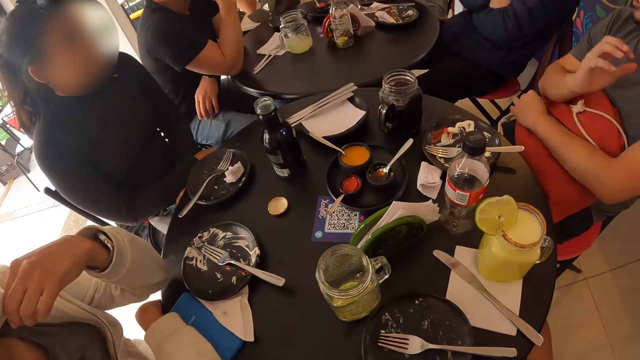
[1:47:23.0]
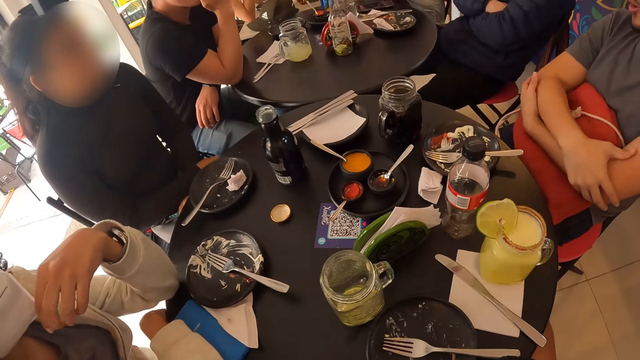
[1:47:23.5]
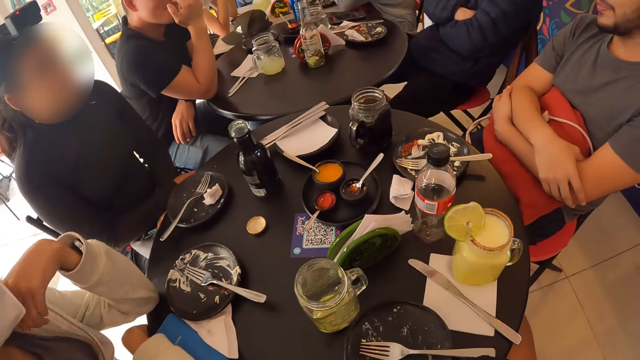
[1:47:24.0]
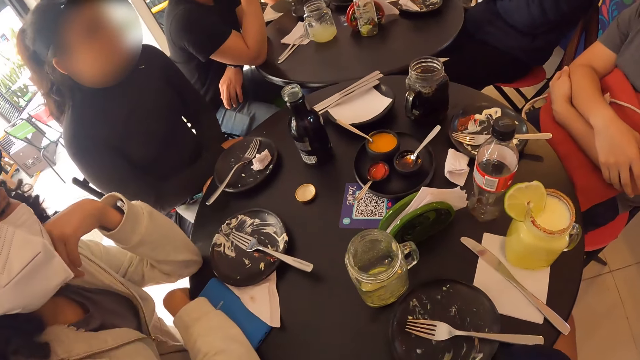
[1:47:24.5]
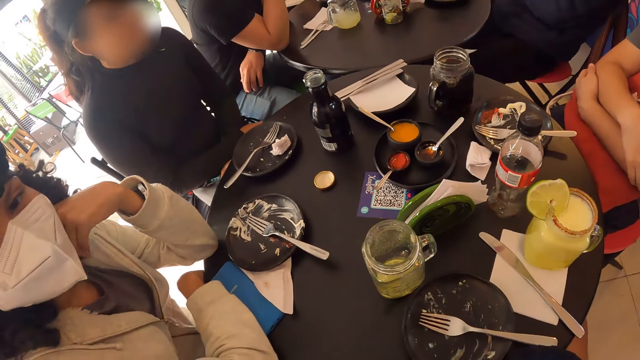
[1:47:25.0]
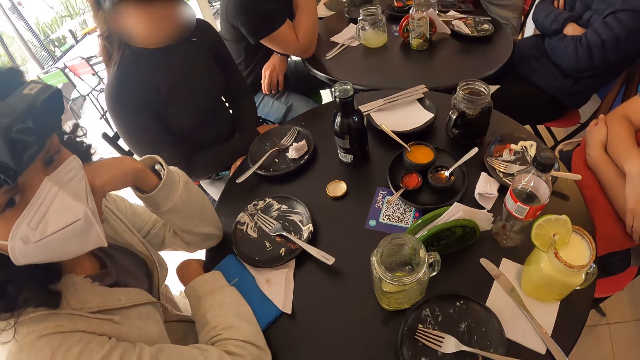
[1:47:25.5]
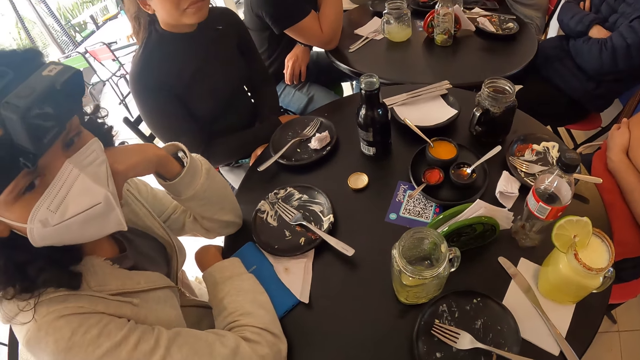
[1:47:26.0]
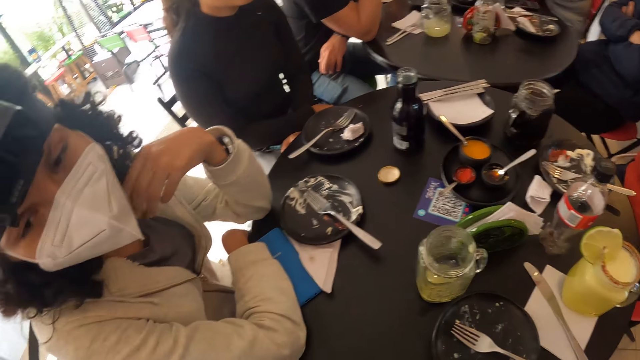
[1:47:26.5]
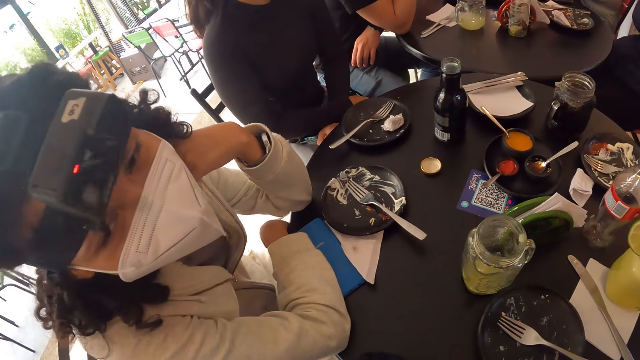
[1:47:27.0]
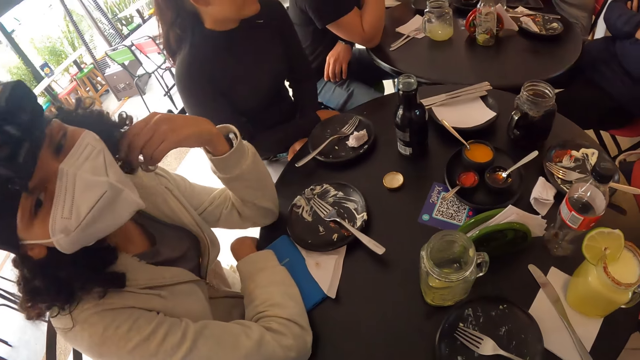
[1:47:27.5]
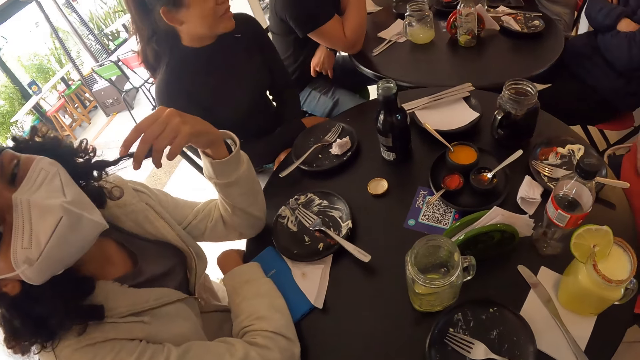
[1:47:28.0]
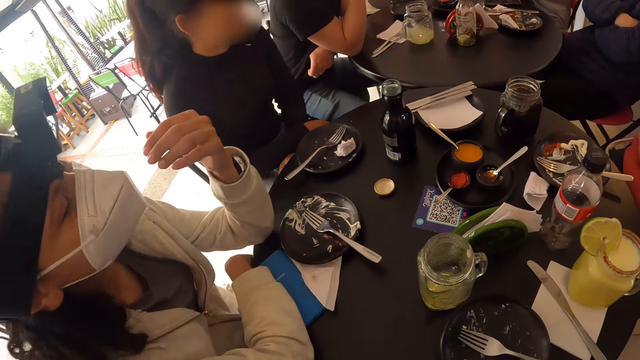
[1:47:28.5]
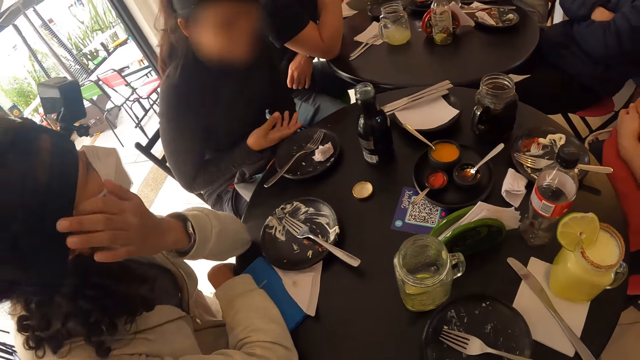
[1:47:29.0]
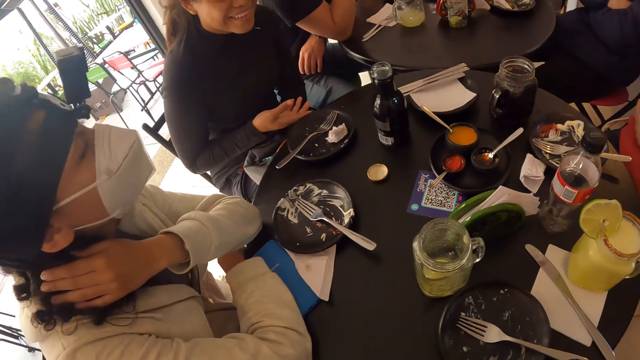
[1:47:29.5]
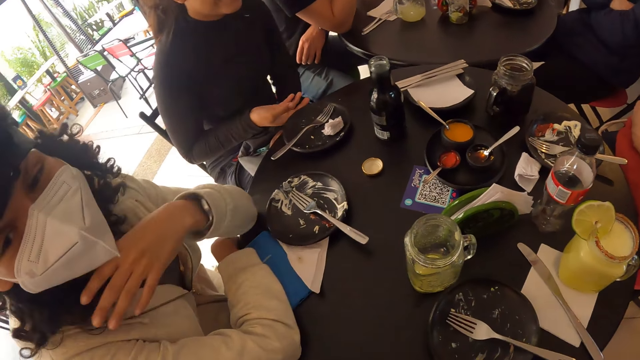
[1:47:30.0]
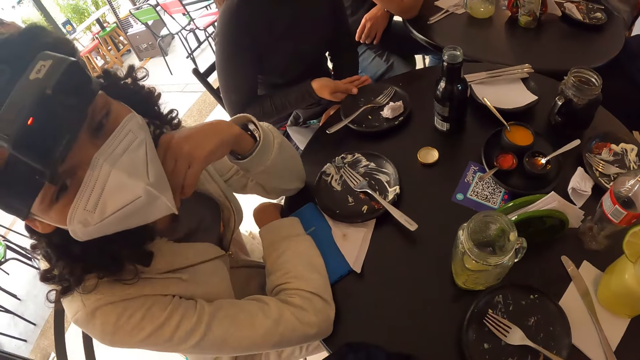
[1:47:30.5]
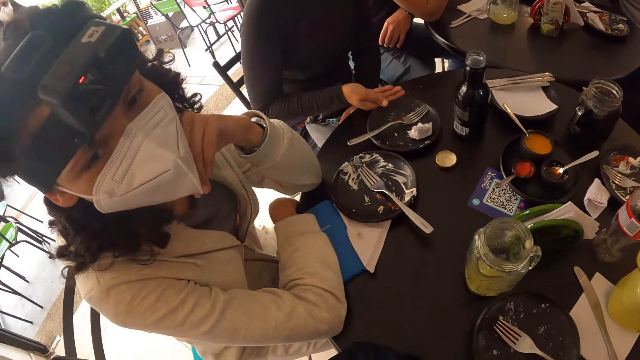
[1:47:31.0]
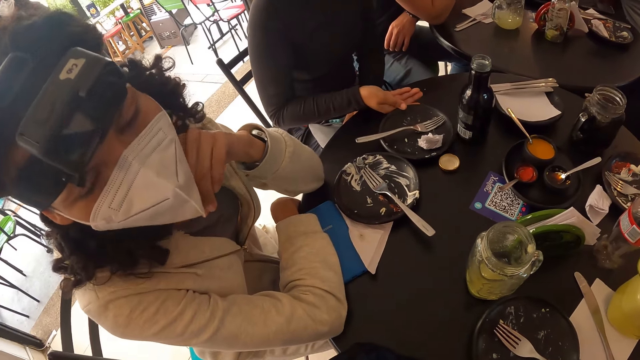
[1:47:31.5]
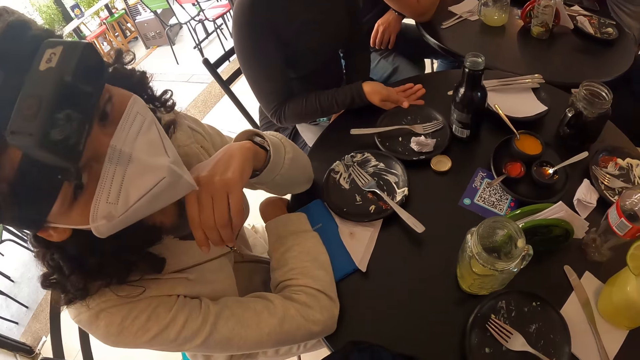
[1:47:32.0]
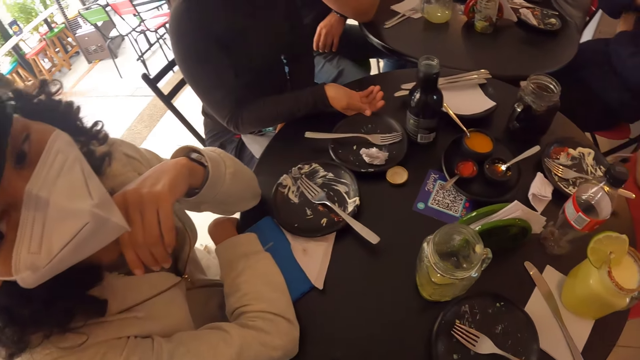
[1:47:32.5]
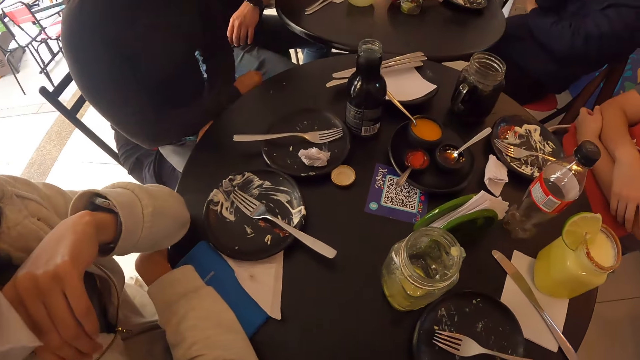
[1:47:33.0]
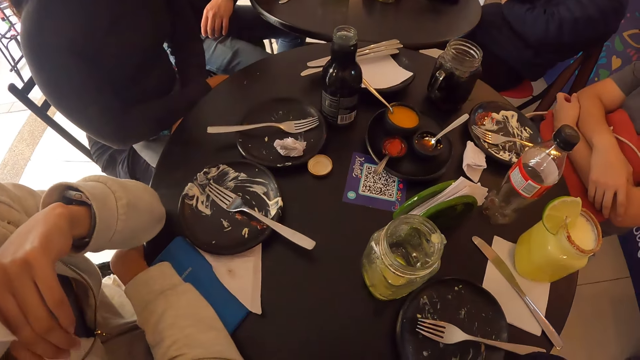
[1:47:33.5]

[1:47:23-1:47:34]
A lady puts her hand on the table. A man crosses his hands. The lady touches her hair. Another lady moves a plate.

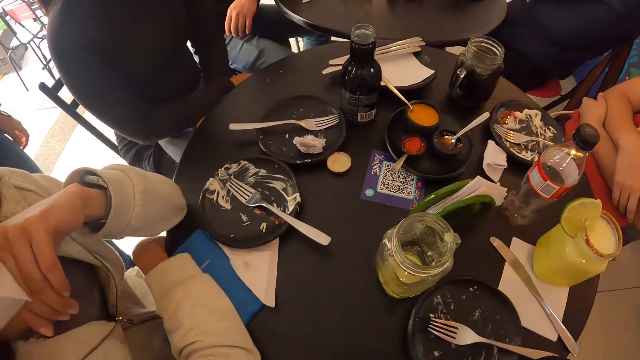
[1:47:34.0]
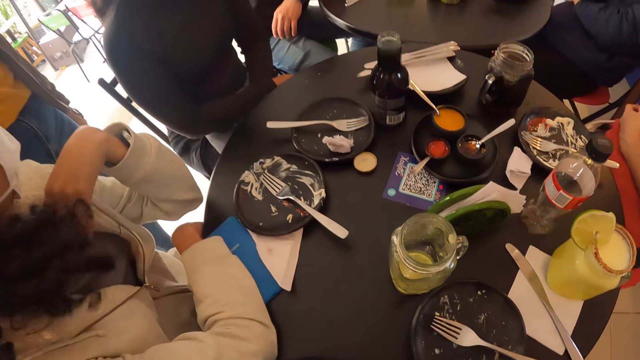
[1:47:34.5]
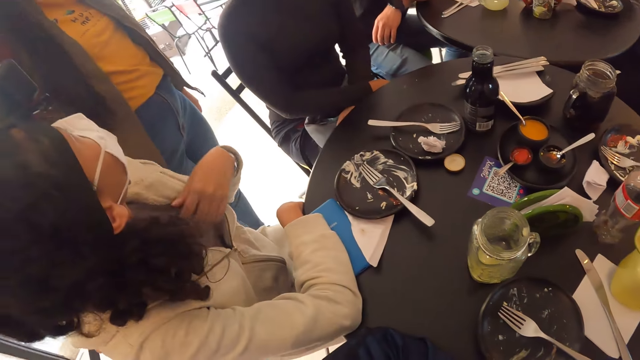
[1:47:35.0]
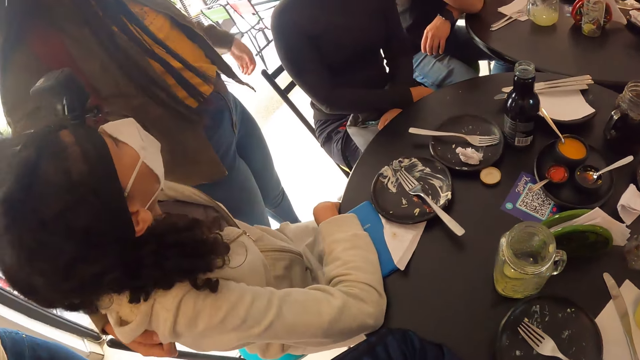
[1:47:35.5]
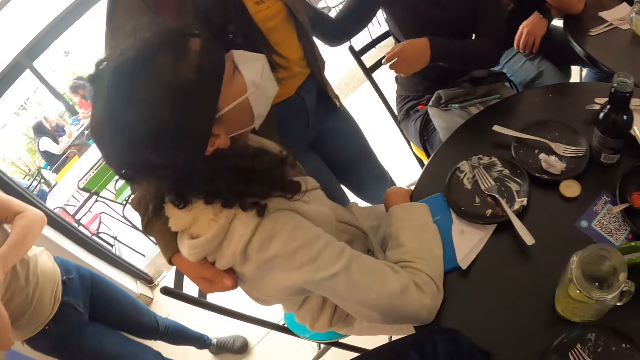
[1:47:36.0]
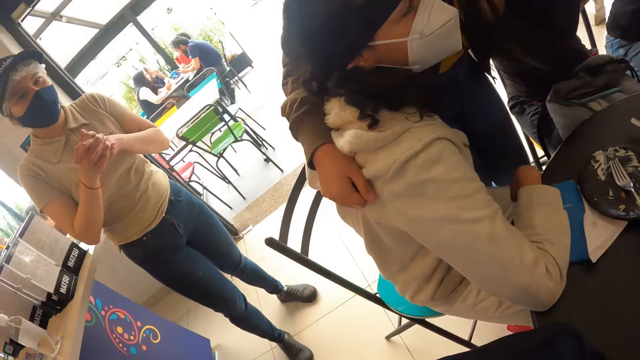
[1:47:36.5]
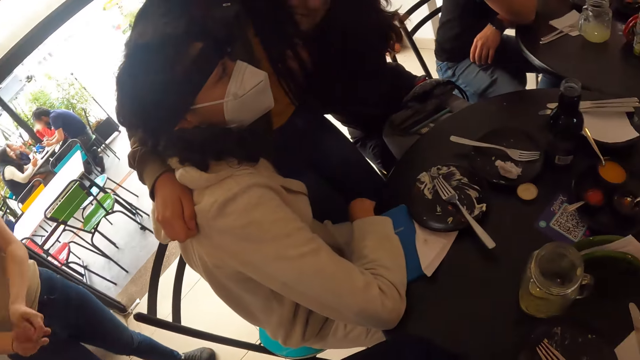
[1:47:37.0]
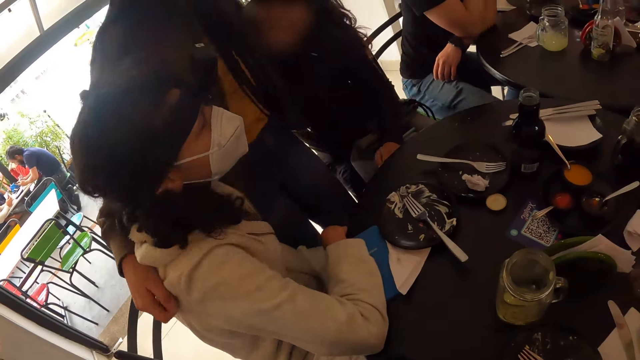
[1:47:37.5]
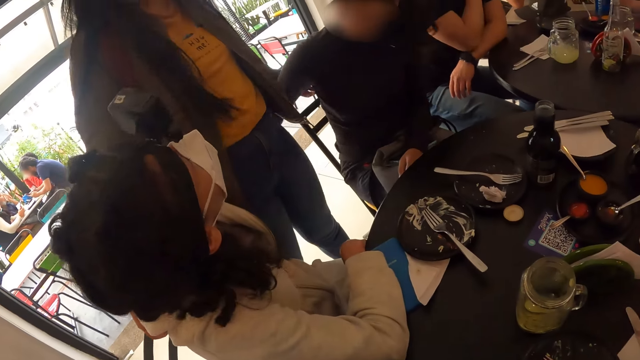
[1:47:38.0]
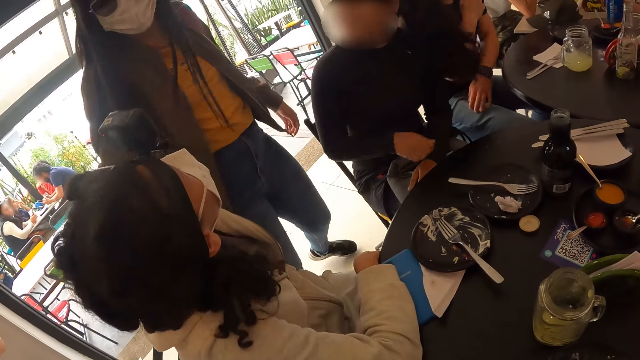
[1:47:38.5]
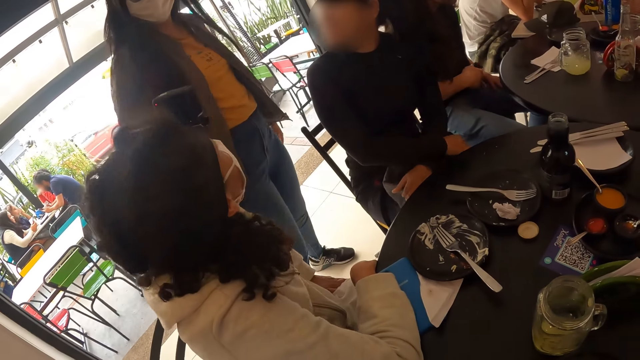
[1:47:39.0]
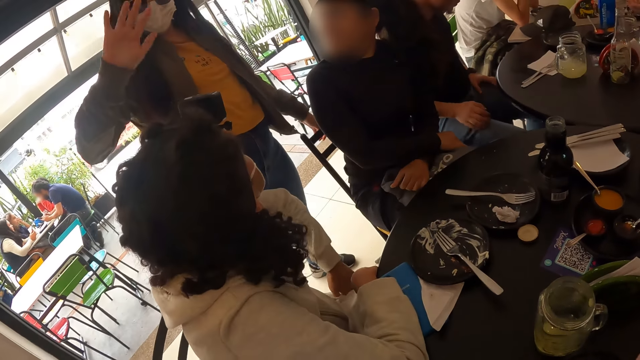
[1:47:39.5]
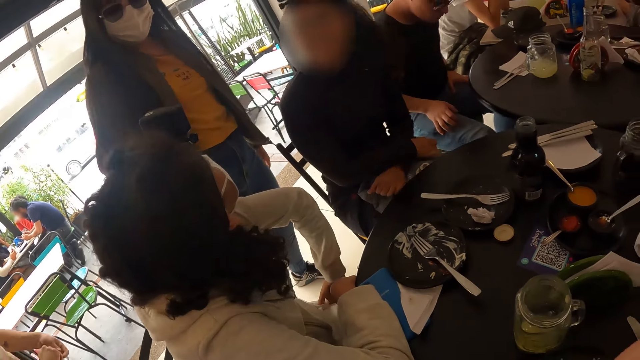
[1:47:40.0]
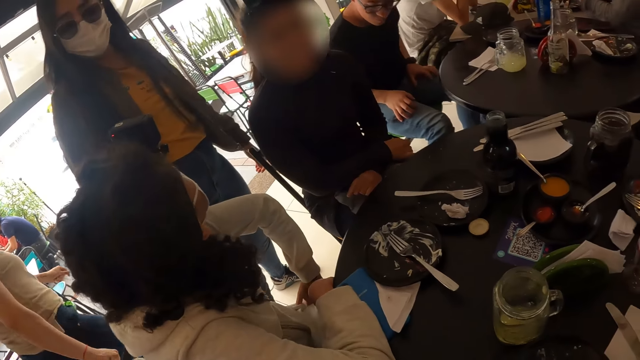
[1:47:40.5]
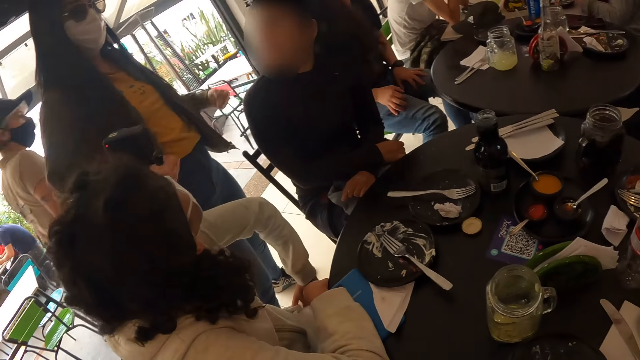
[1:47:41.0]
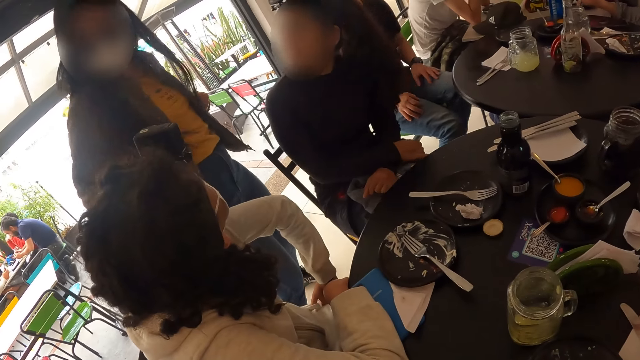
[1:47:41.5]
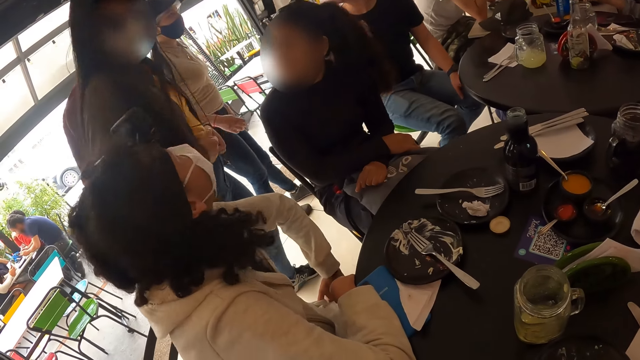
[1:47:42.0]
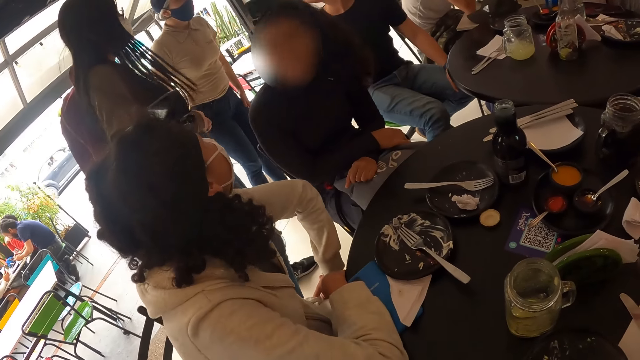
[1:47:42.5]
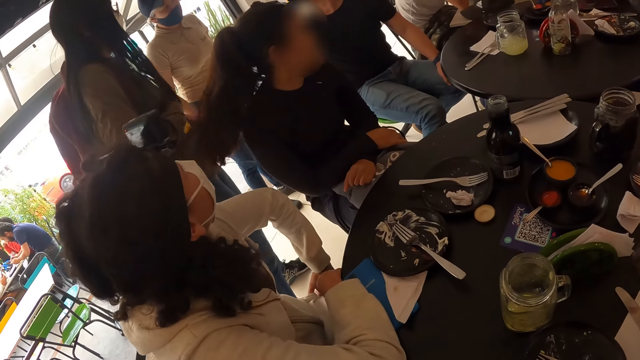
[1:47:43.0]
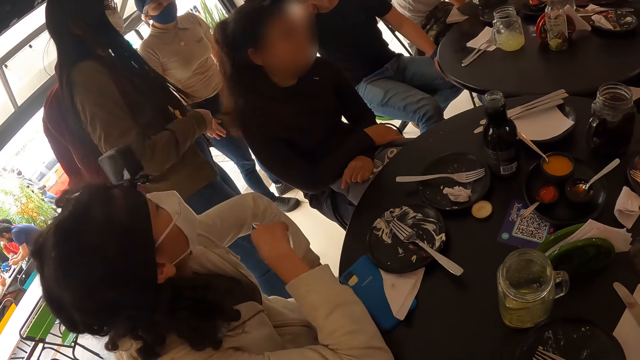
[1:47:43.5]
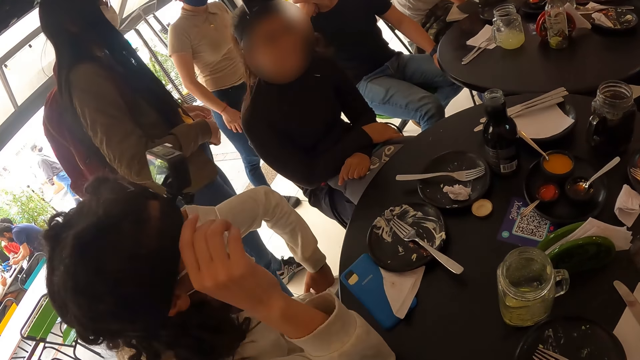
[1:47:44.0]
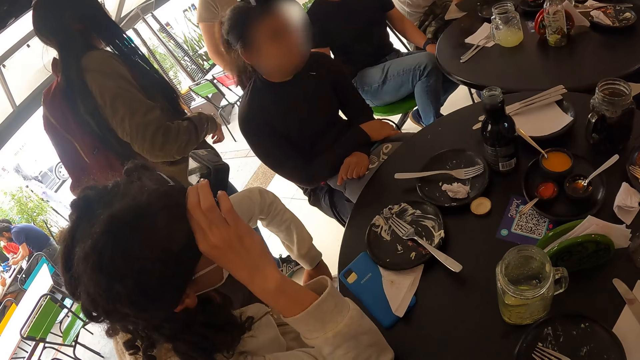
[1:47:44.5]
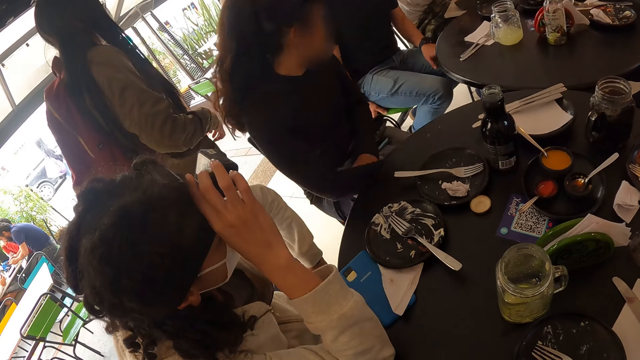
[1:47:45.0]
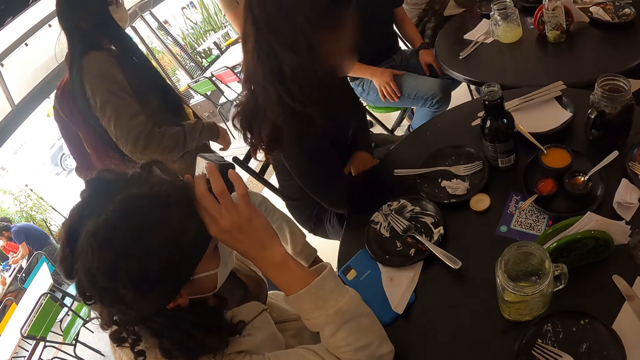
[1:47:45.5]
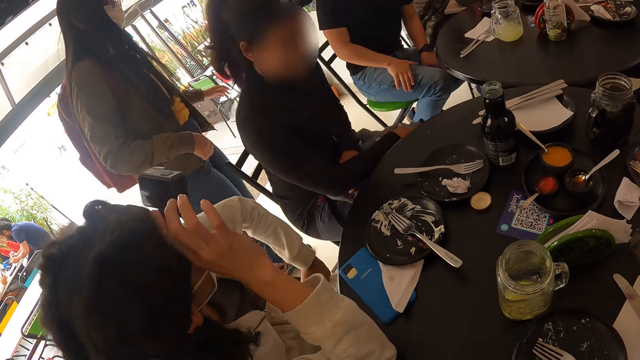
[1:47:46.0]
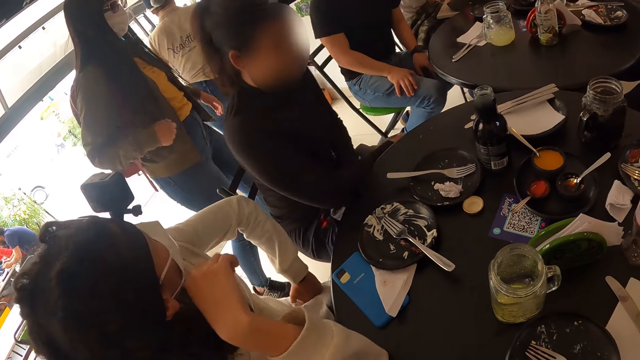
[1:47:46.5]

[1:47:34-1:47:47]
A woman raises her face to another woman. The first woman hugs the other woman. The other woman stands behind a lady. The other woman hugs another lady and the first lady. A third lady stands behind the second lady. The other woman waves at the camera wearer with her right hand. A man moves back. The first woman interacts with the other woman. The third lady walks around. The man converses with the third lady. The second lady adjusts the camera. The first lady shifts her chair to the left of the first woman.
